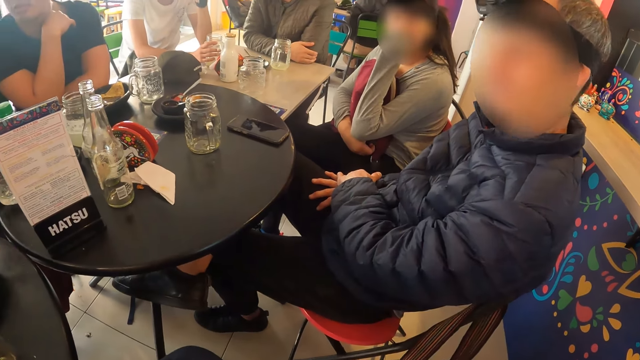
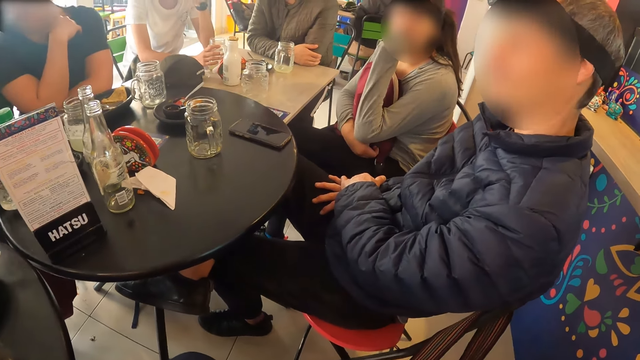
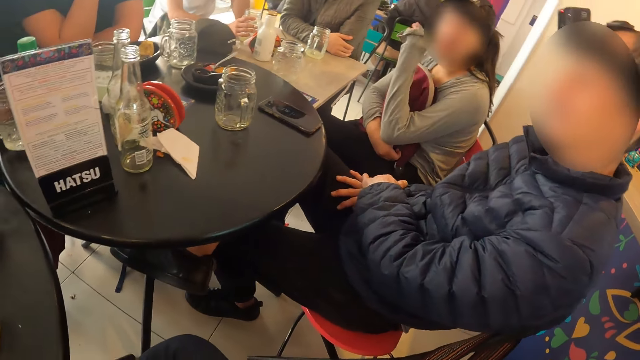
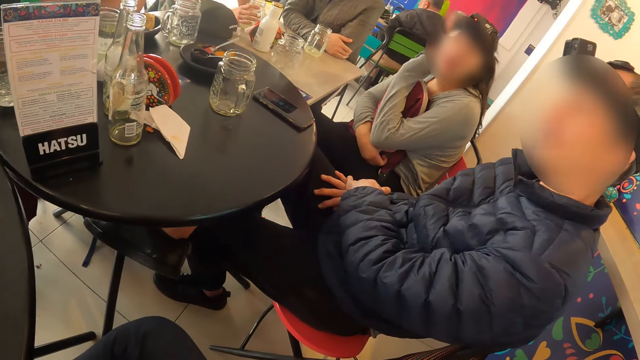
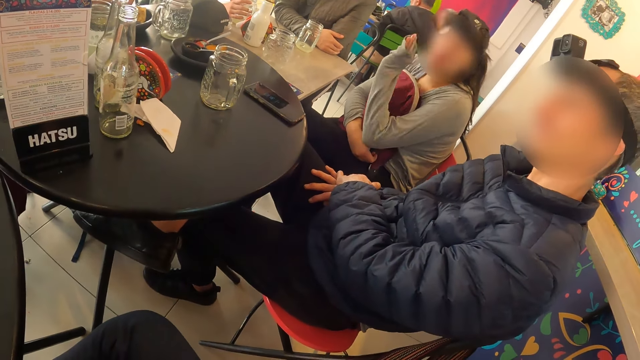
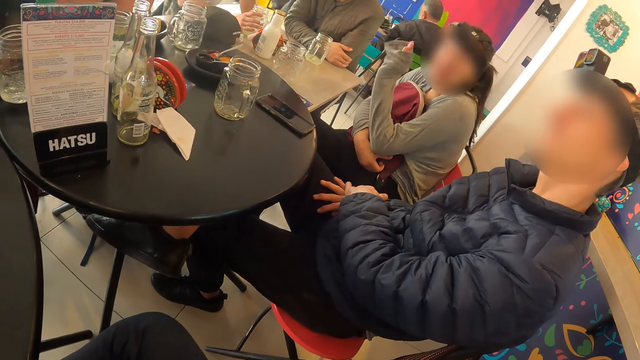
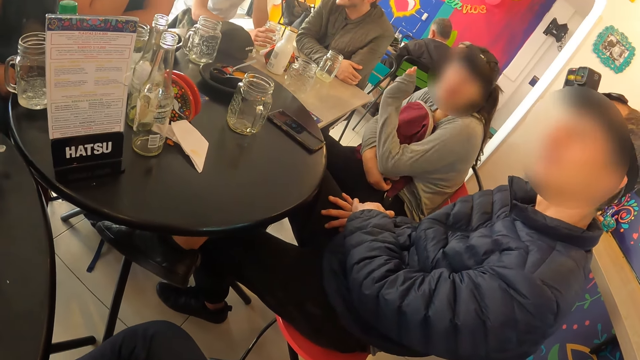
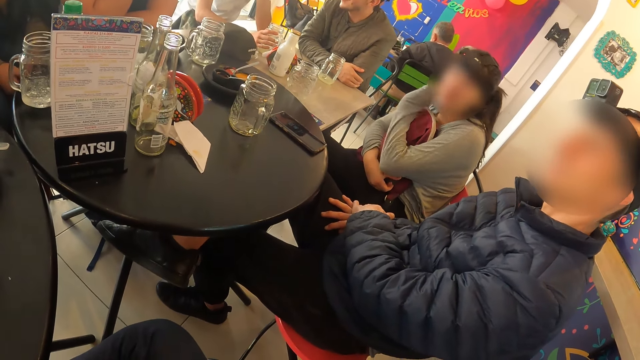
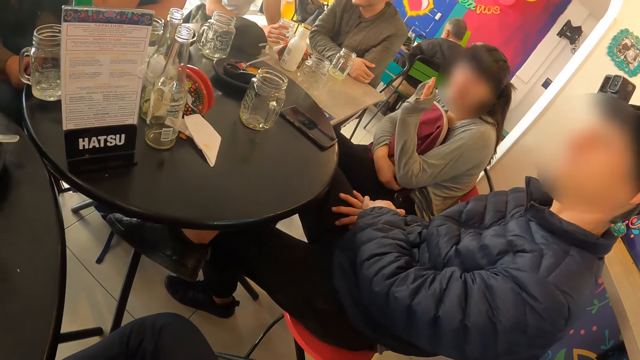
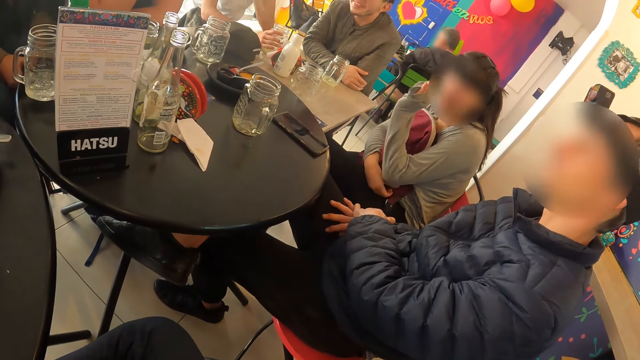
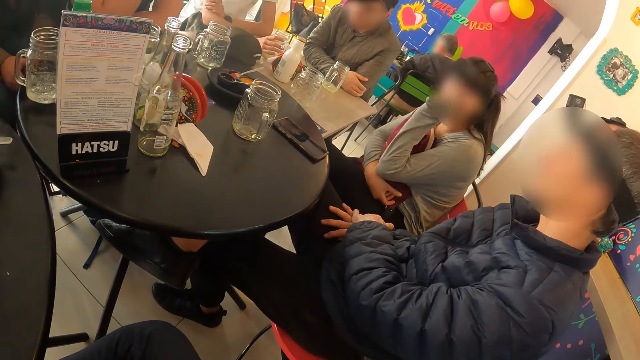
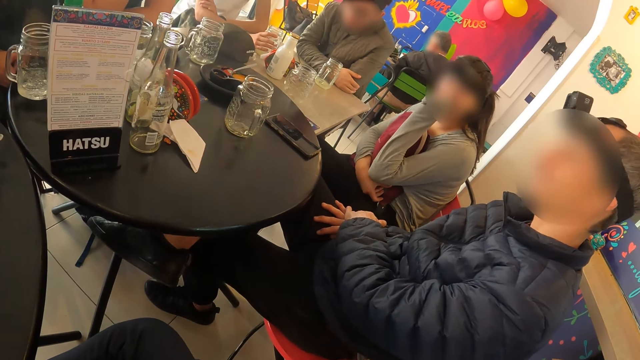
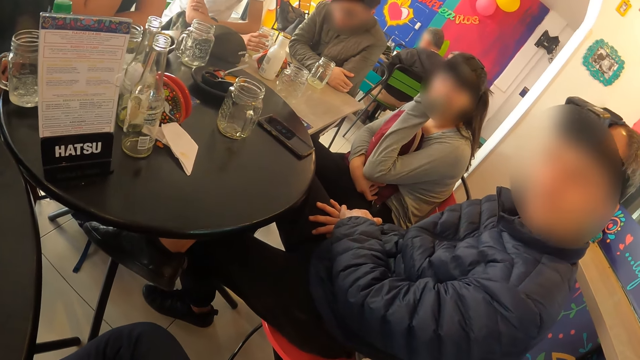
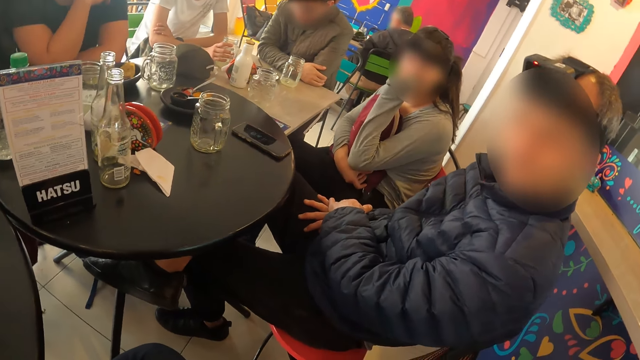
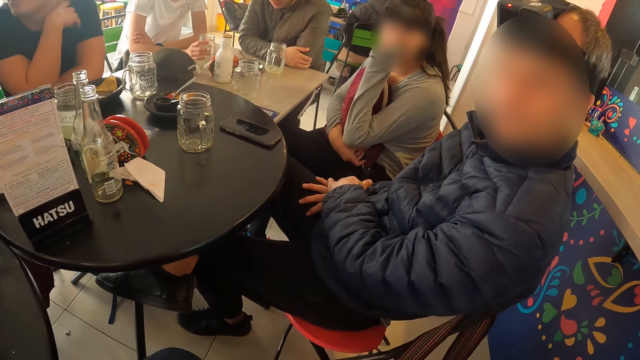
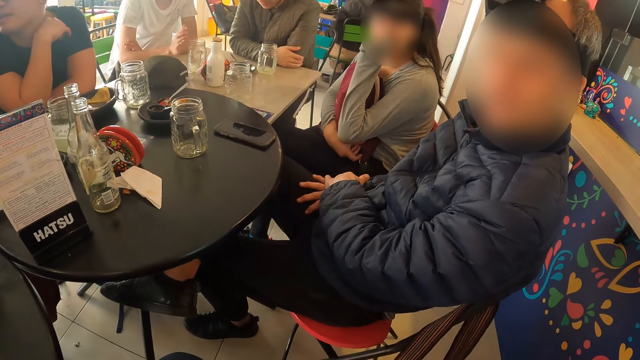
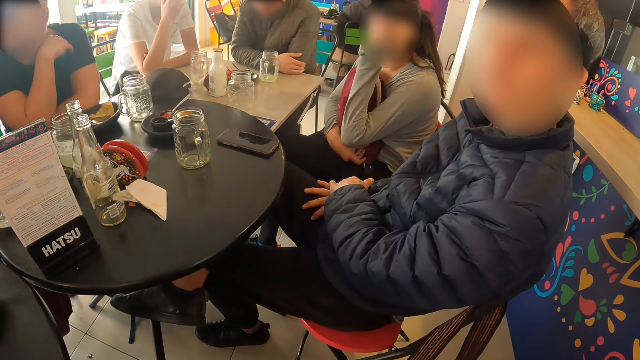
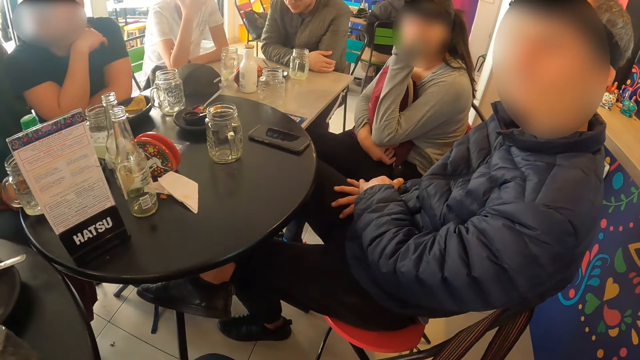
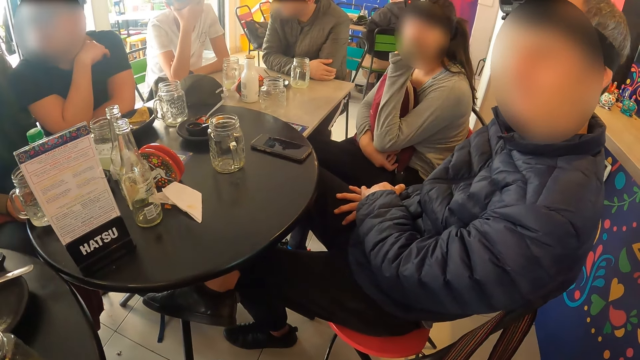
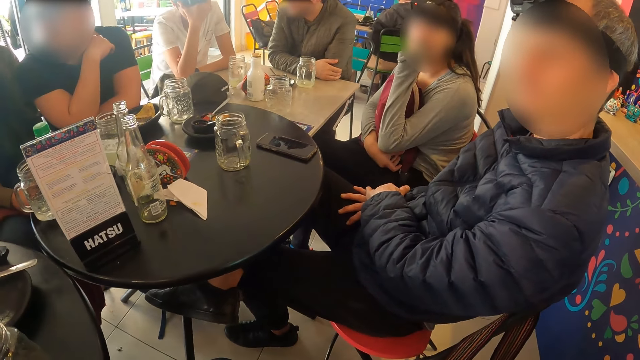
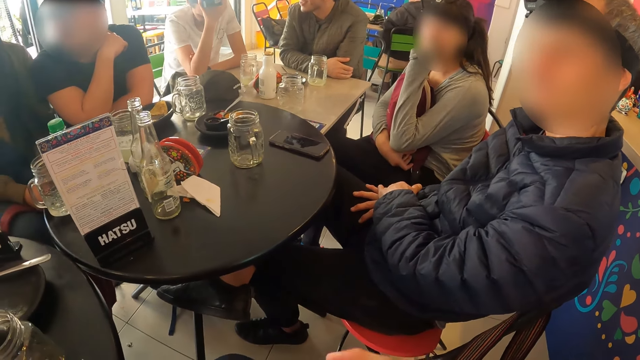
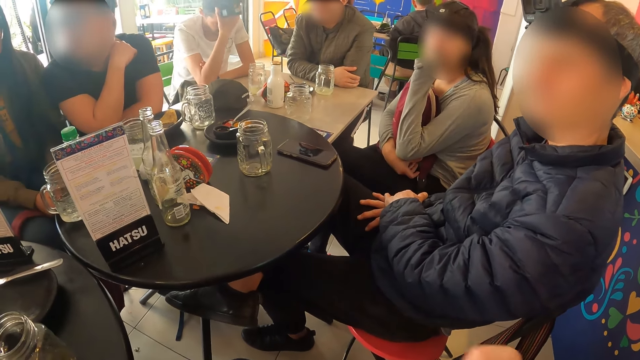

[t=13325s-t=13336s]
A lady interacts with the camera wearer. A woman gesticulates with her left hand. A man places his left hand on his right arm. Another man interacts with the camera wearer. The first man moves a camera on his head with his right hand. The other man nods his head.

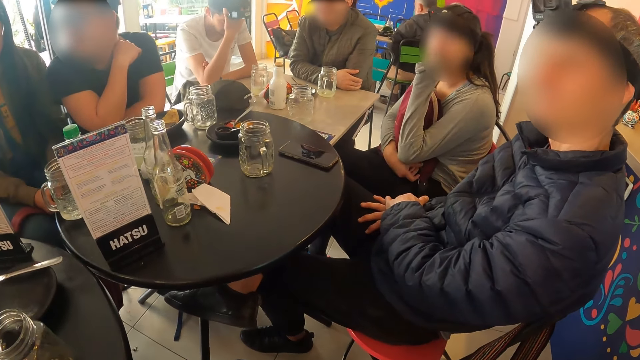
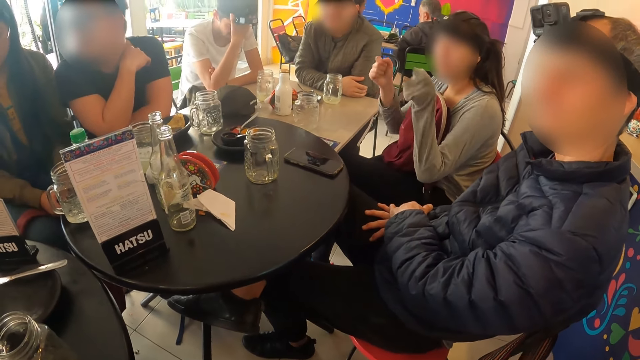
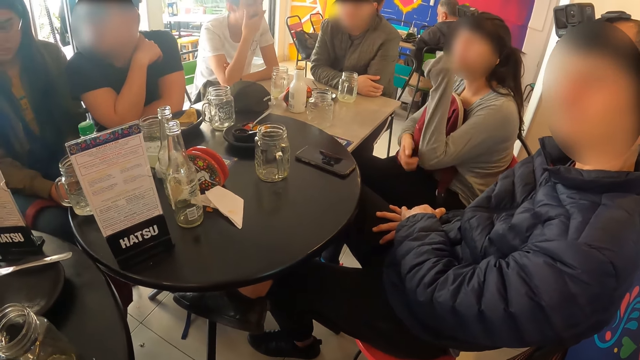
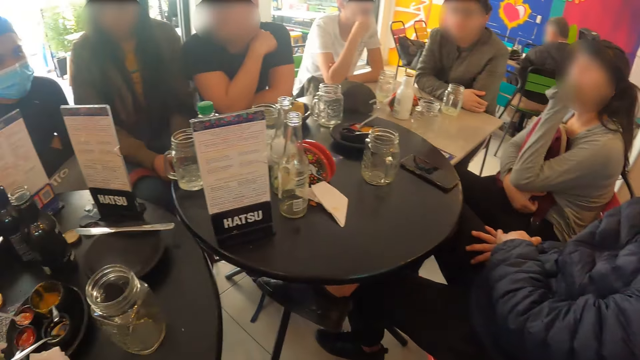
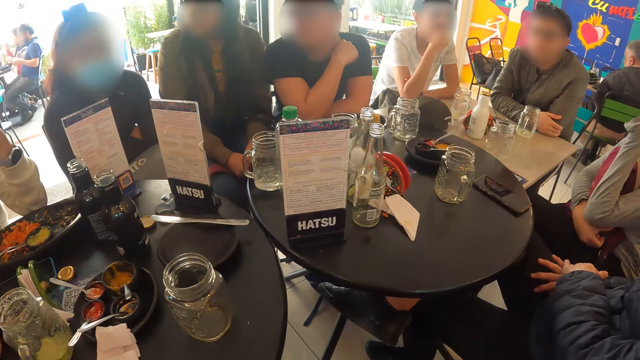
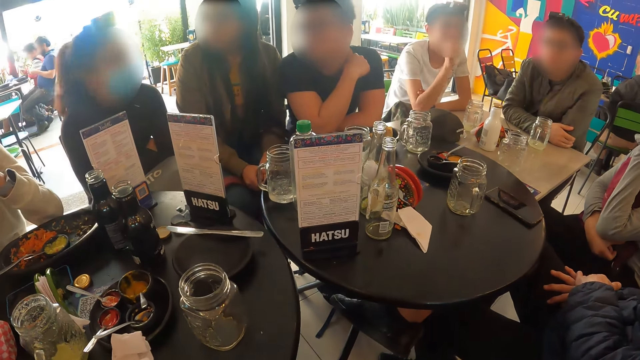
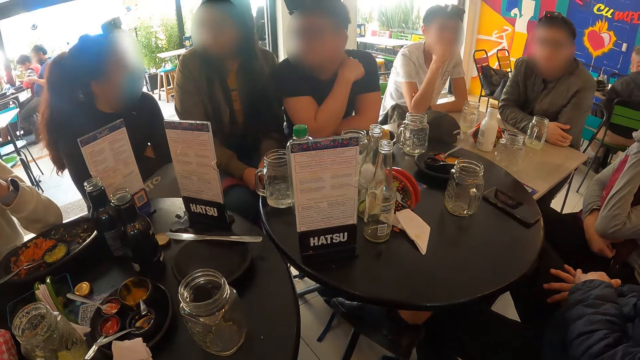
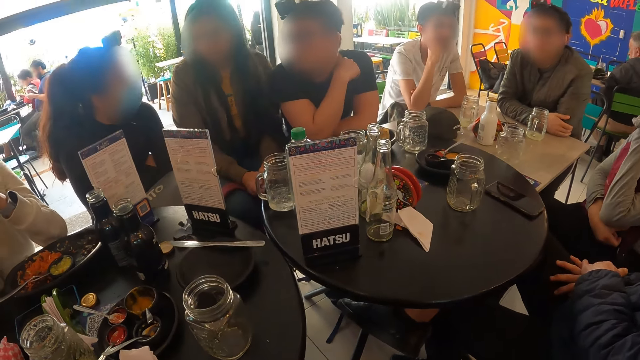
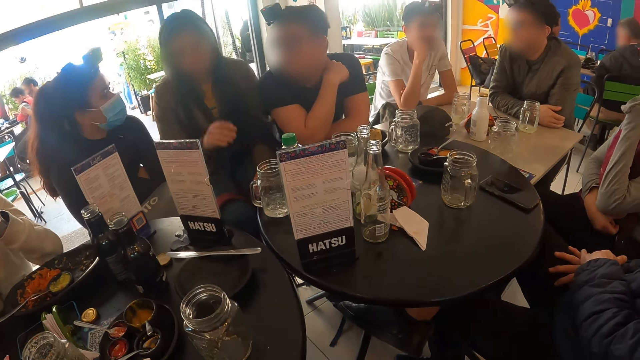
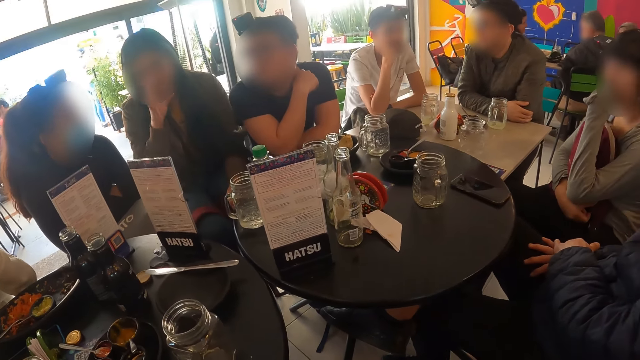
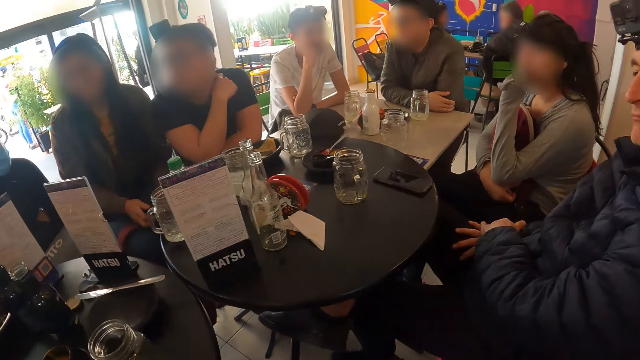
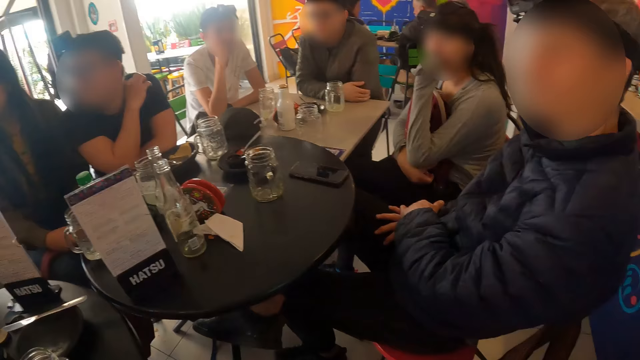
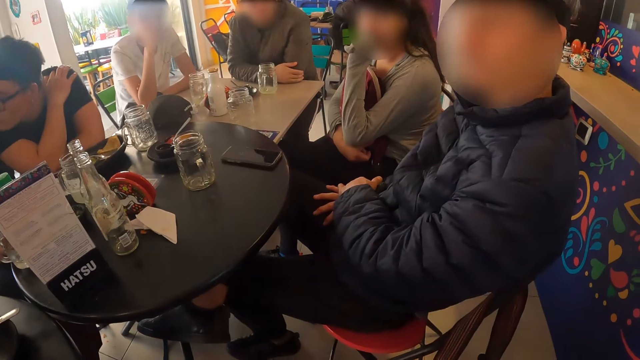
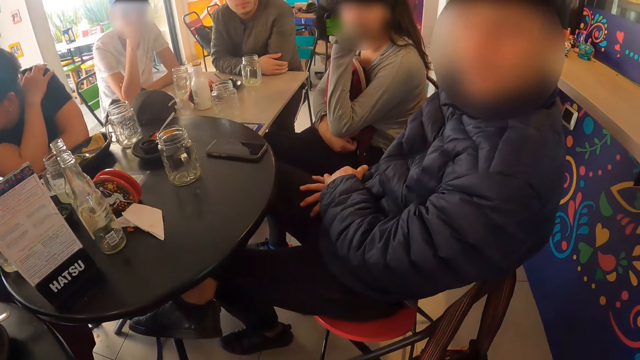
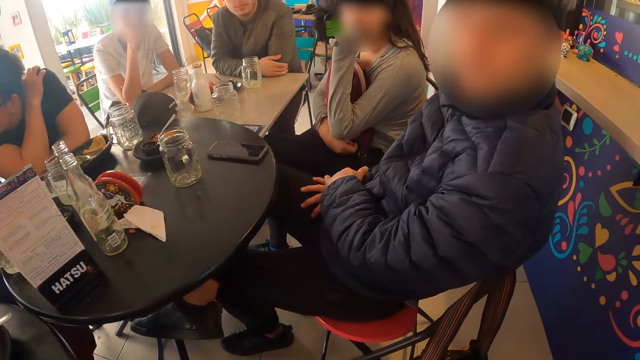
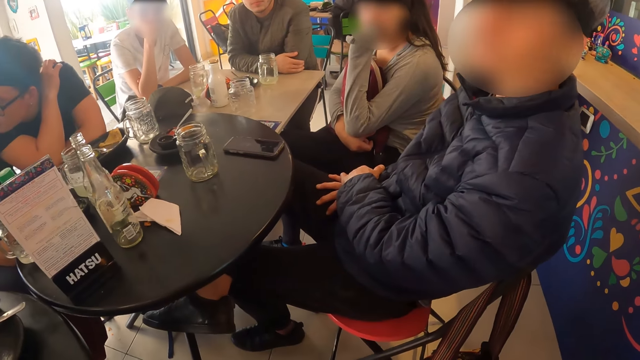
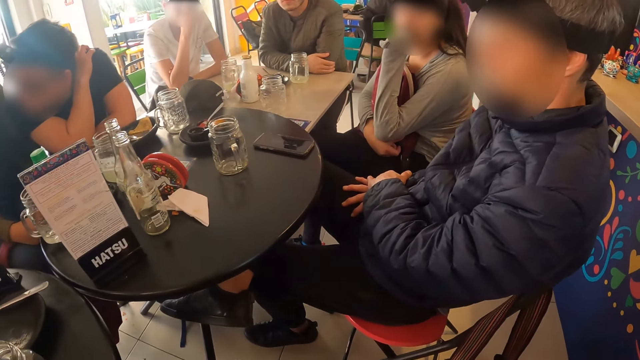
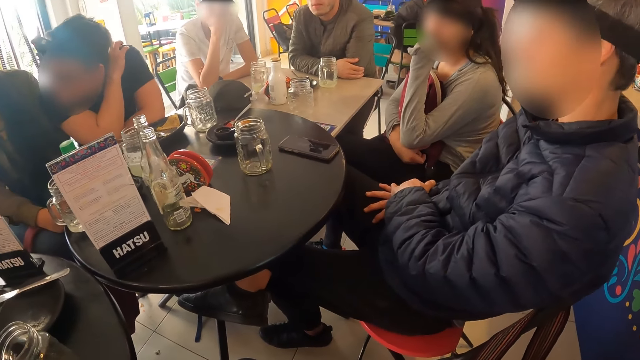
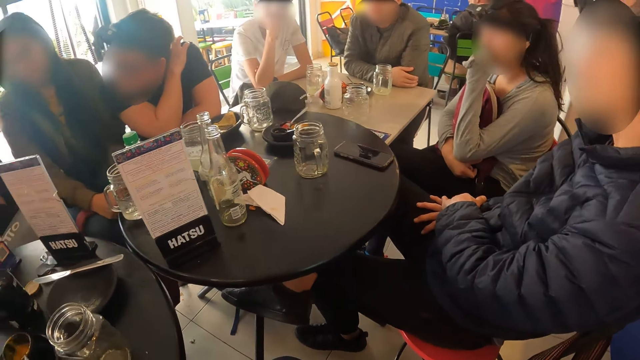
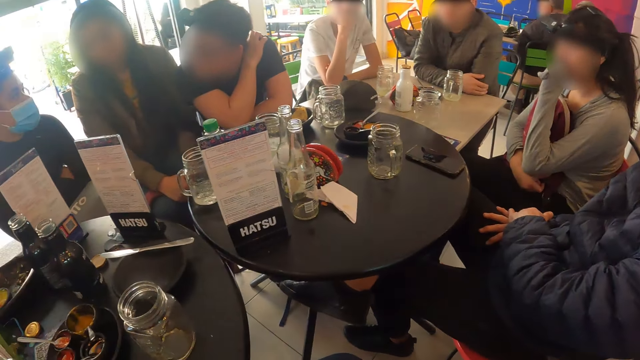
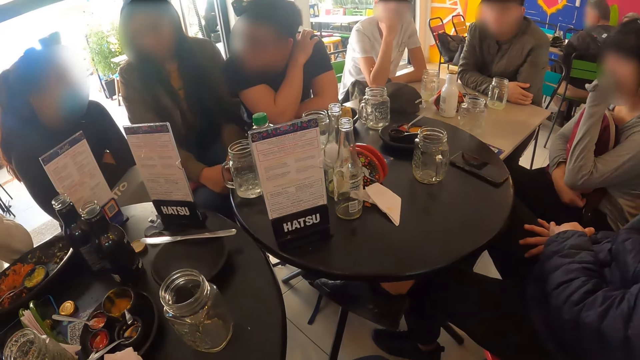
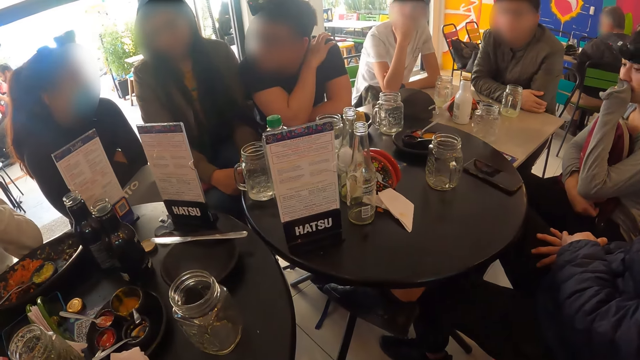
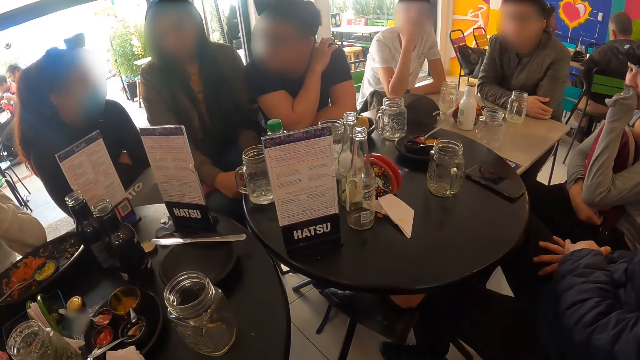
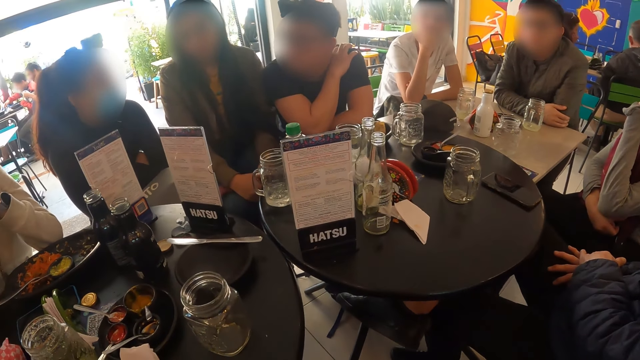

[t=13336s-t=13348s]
A woman gesticulates with both hands. A man rubs his face with his right hand. The camera wearer looks around. A lady waves at the camera wearer. The lady gesticulates with her right hand. The camera wearer interacts with the first woman and interacts with another man. The other man nods his head. The camera wearer looks around the table.
